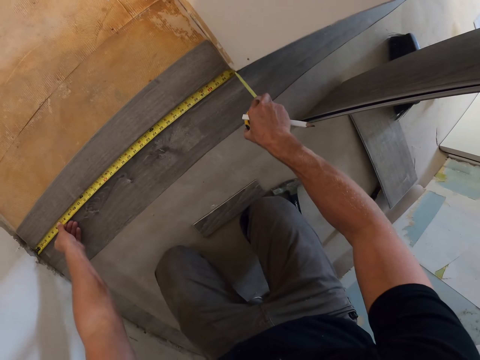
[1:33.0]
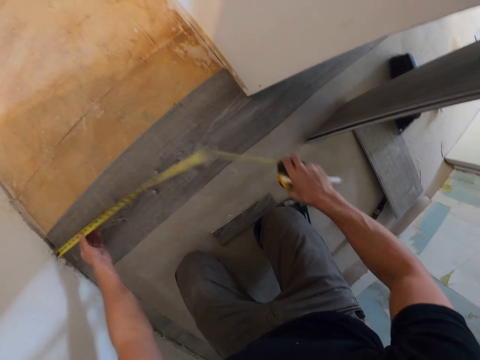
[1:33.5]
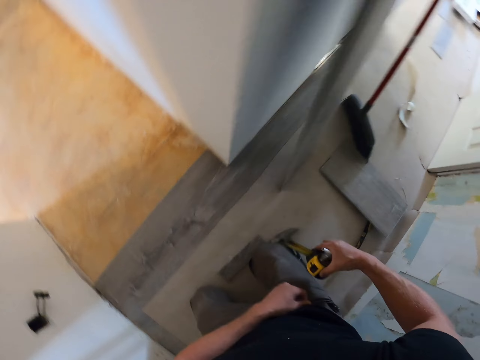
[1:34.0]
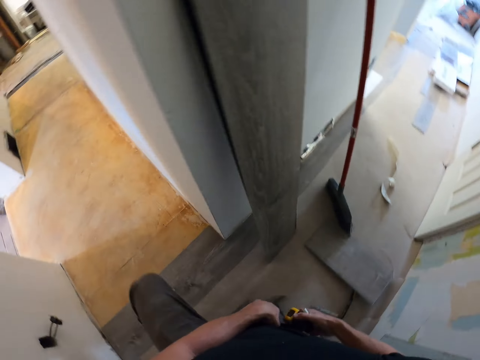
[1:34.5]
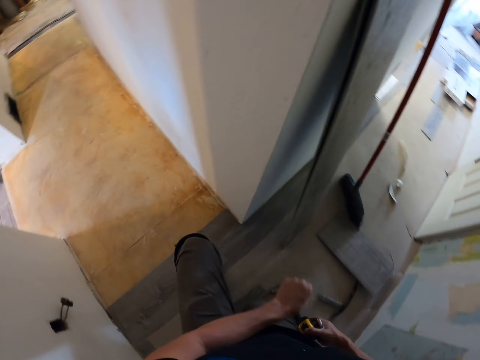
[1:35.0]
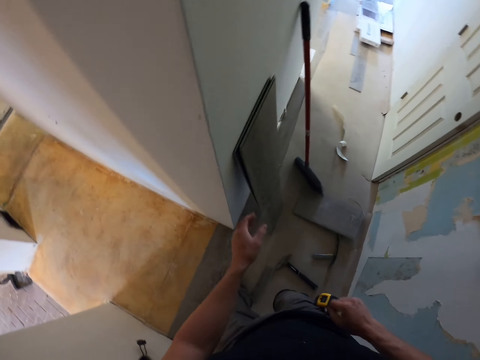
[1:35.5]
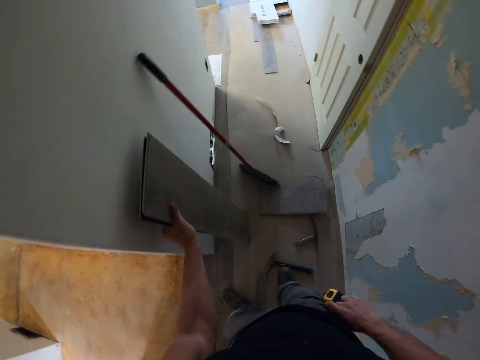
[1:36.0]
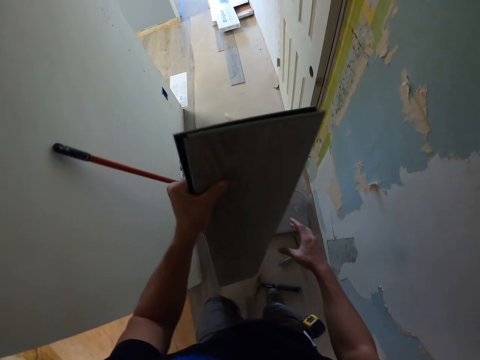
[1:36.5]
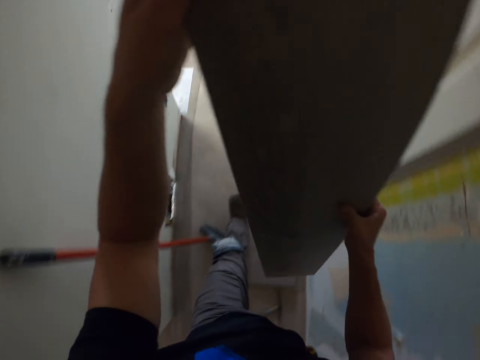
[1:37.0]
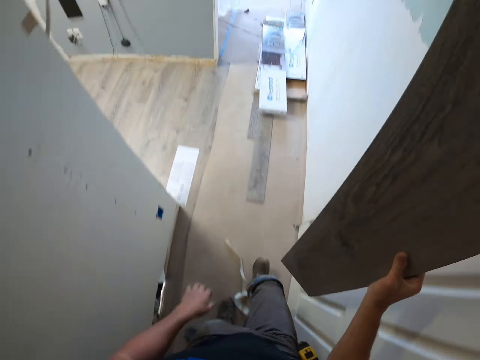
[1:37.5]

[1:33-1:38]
The camera wearer hangs the tape measure on the pocket. They pick up tiles or wood. They walk around.

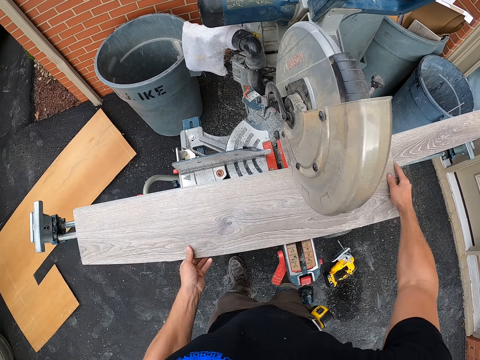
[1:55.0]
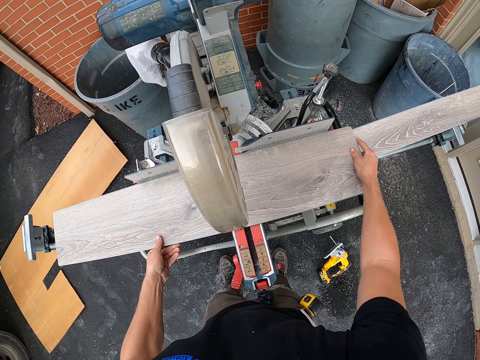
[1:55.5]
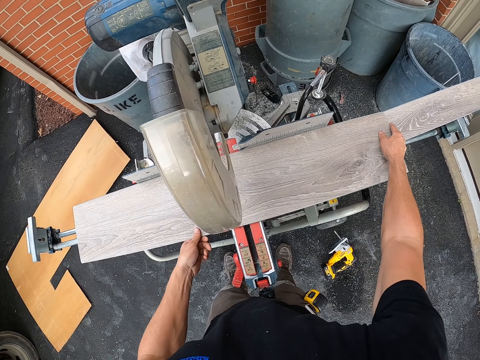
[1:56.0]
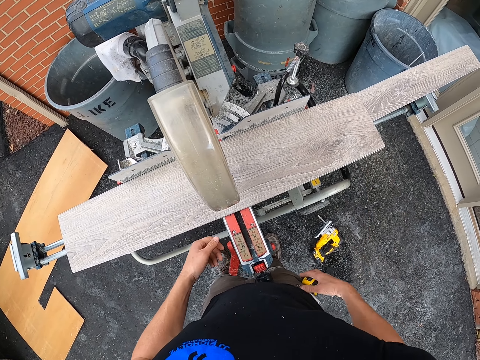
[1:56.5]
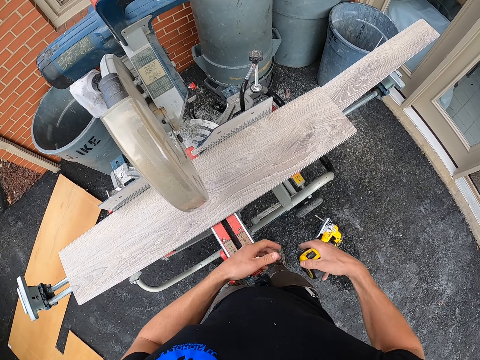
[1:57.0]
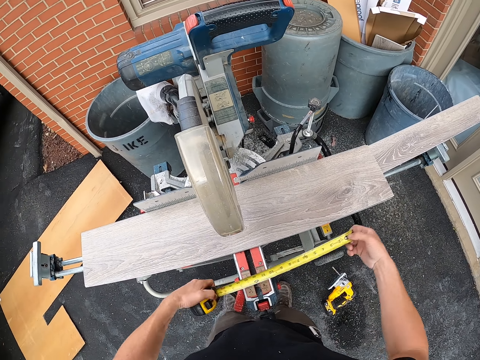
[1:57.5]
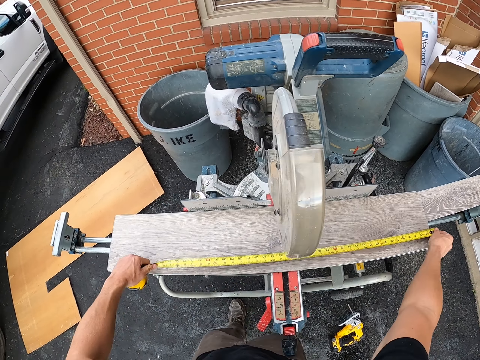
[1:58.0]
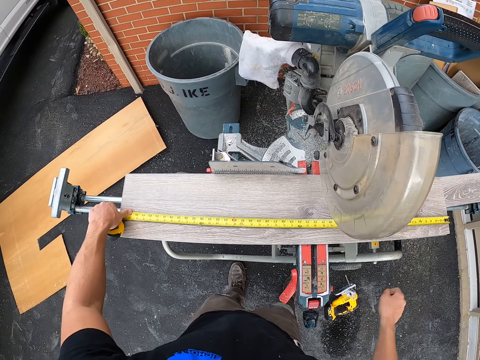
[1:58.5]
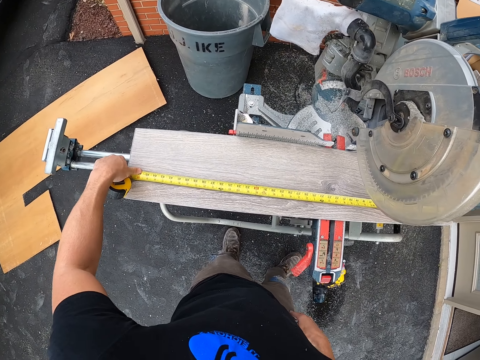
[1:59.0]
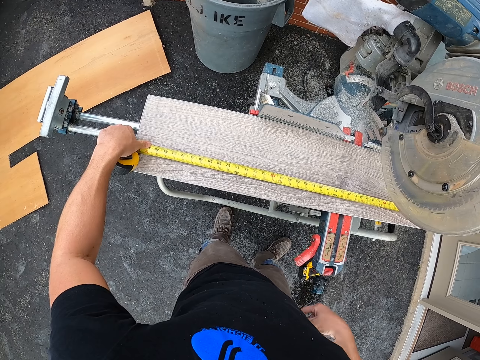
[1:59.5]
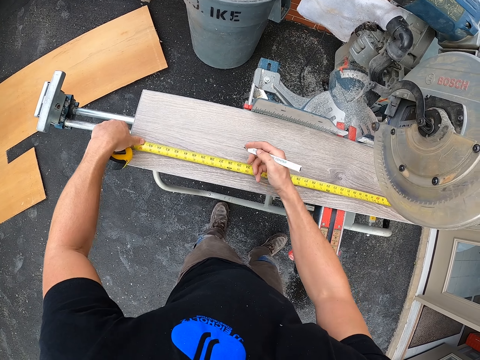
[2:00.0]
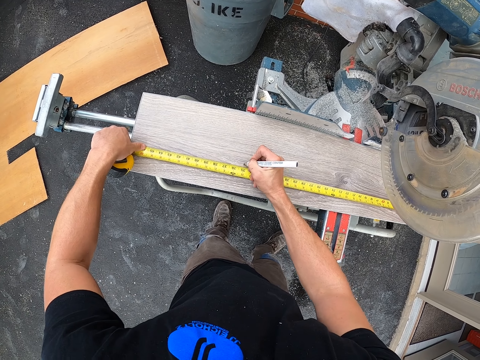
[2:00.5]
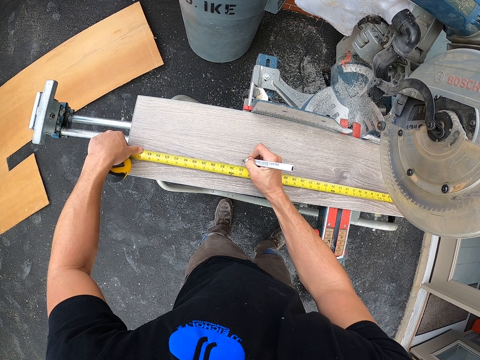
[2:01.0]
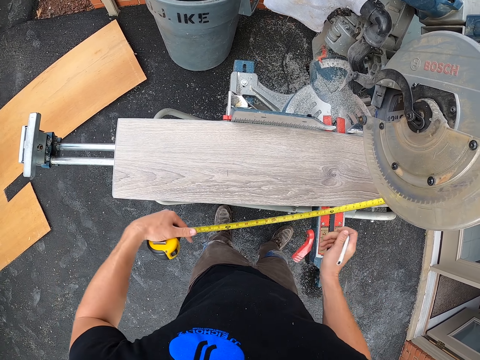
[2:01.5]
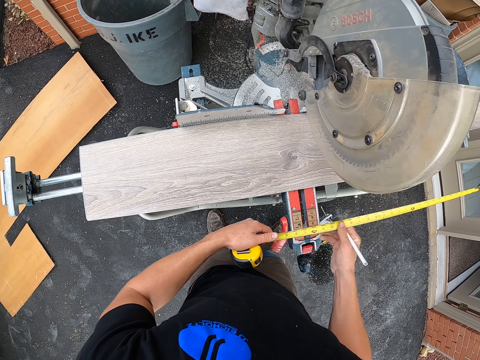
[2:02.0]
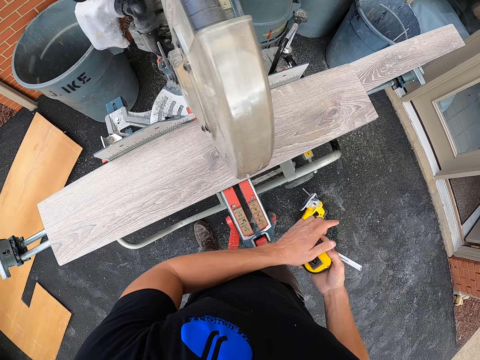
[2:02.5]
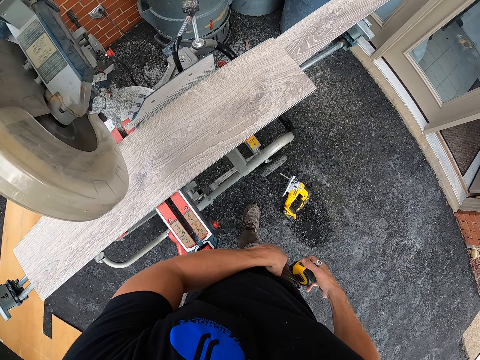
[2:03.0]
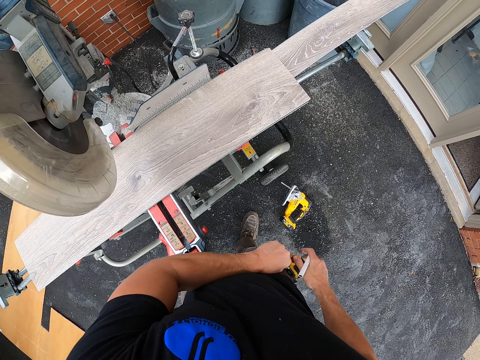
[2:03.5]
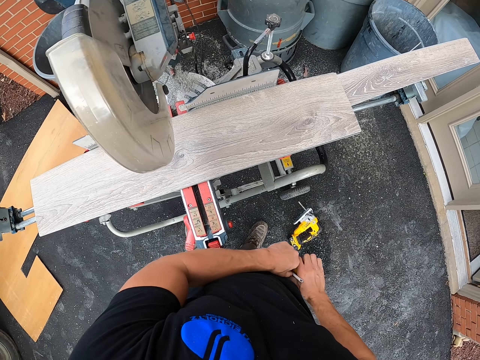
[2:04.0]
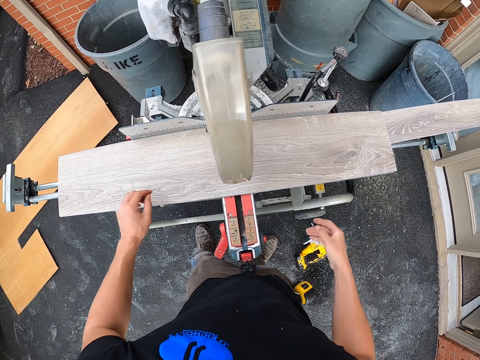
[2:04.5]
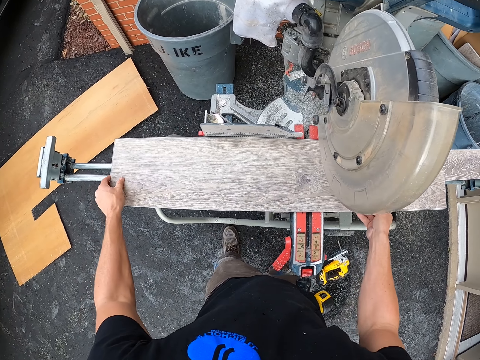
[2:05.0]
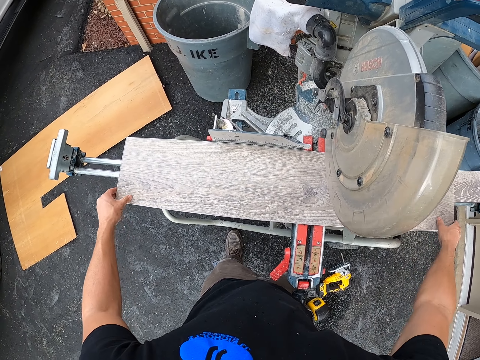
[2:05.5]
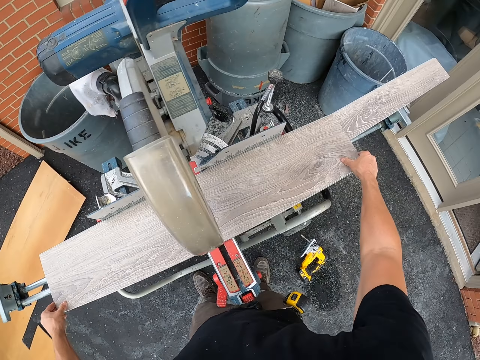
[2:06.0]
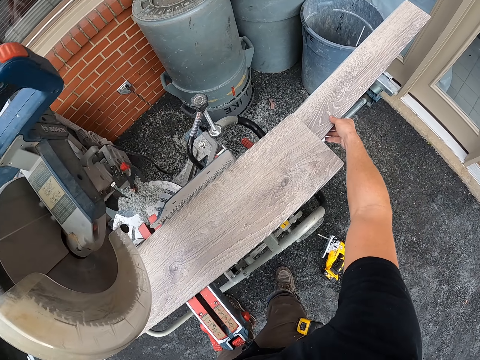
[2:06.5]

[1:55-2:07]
The camera wearer puts the tile or wood on the wood cutter. They move the wood. They take the tape measure. They measure the tile. They get a pencil from the pocket. They mark the tile with the pencil. They put the tape measure inside the pocket. They hang the tape measure on the pocket. They move the wood. They adjust the tile on the wood cutter.

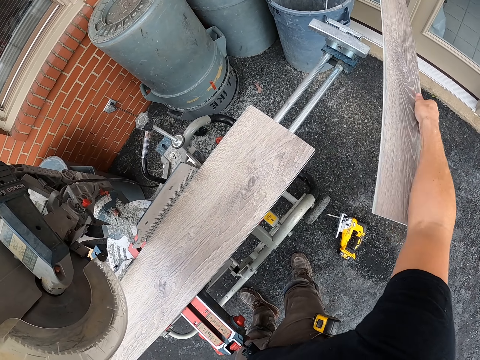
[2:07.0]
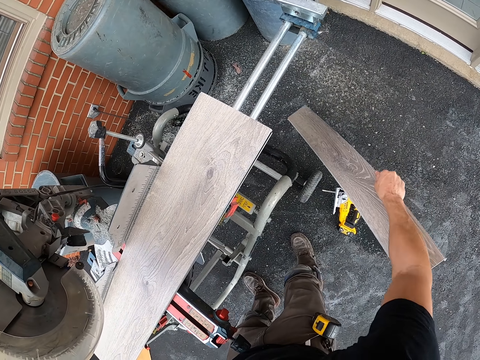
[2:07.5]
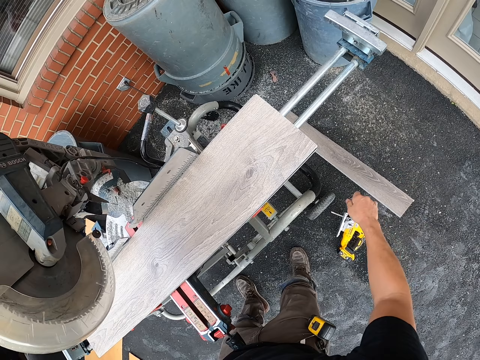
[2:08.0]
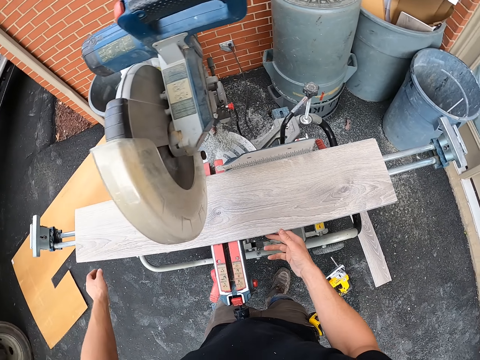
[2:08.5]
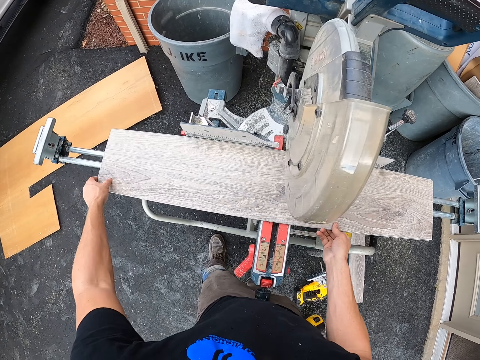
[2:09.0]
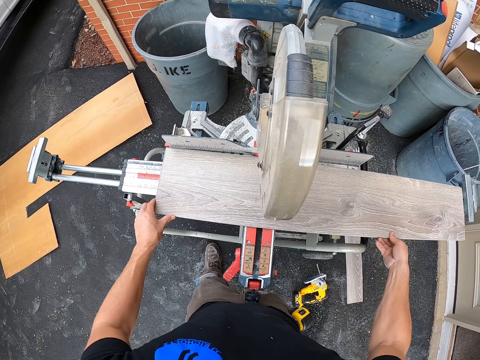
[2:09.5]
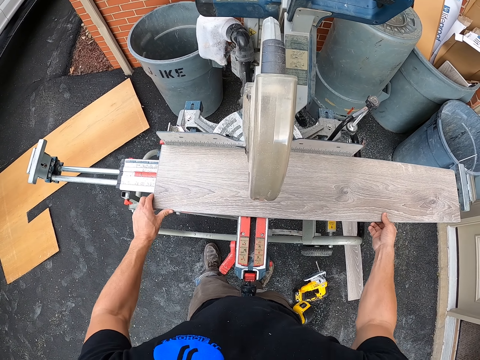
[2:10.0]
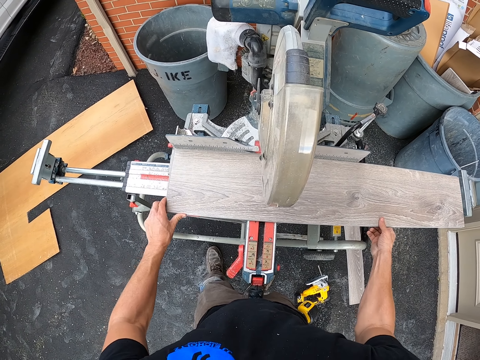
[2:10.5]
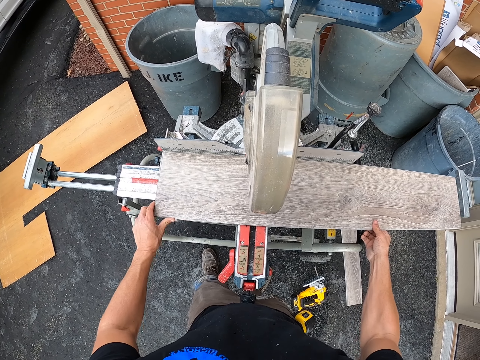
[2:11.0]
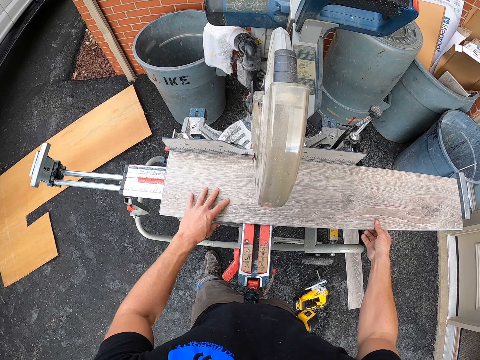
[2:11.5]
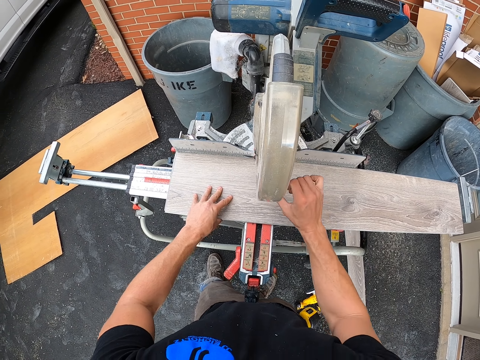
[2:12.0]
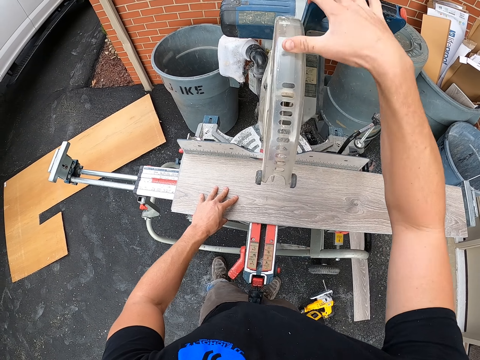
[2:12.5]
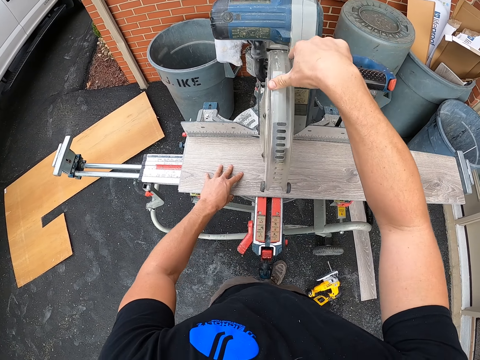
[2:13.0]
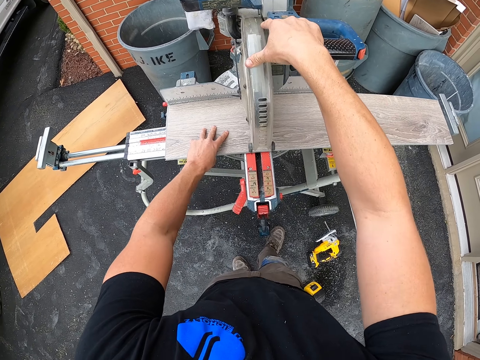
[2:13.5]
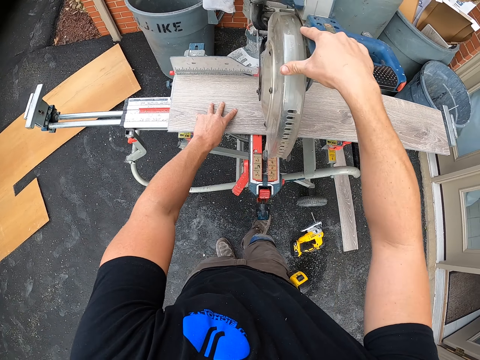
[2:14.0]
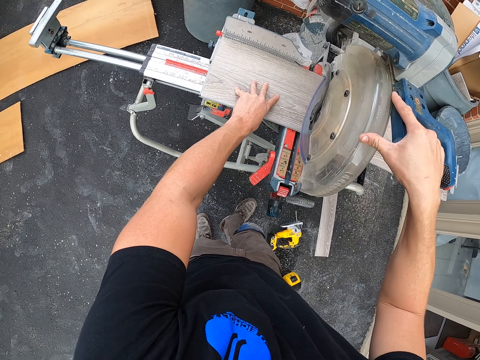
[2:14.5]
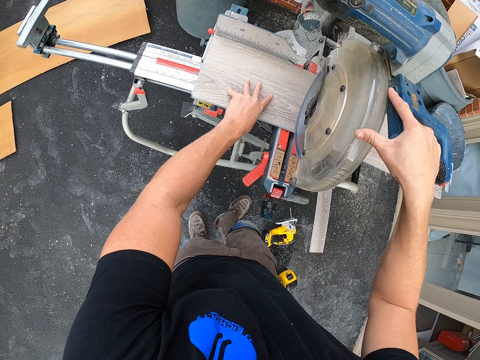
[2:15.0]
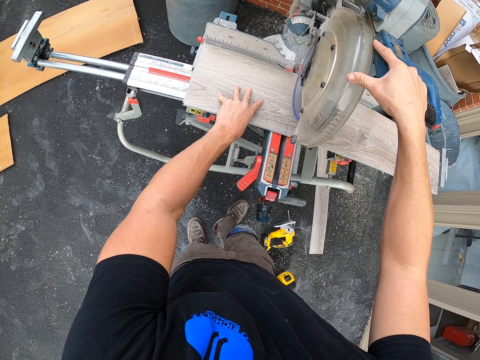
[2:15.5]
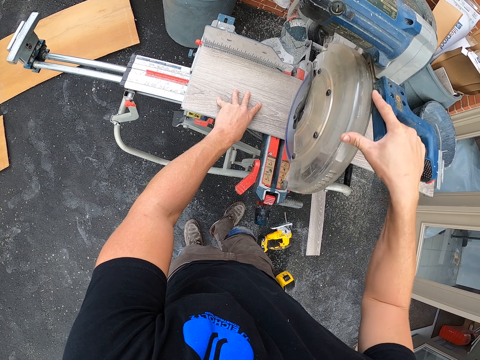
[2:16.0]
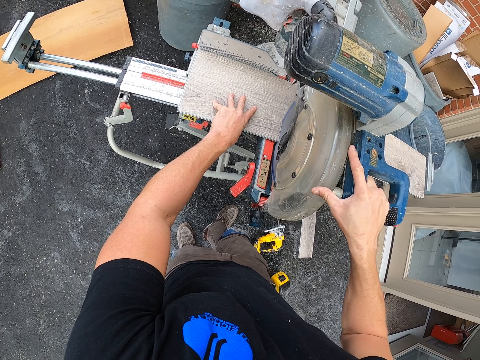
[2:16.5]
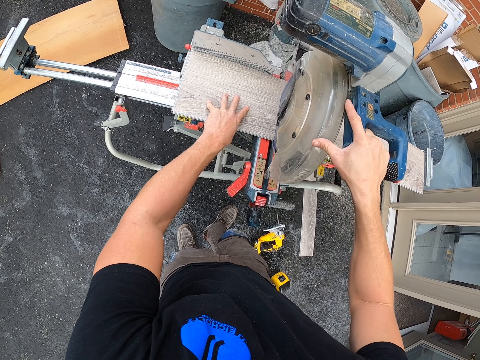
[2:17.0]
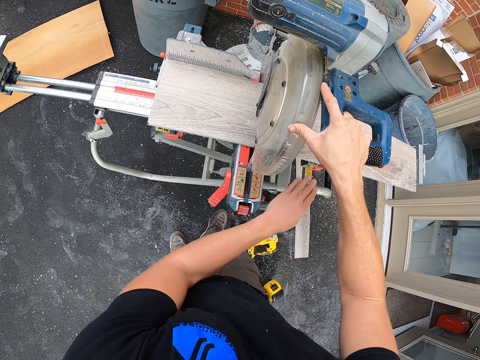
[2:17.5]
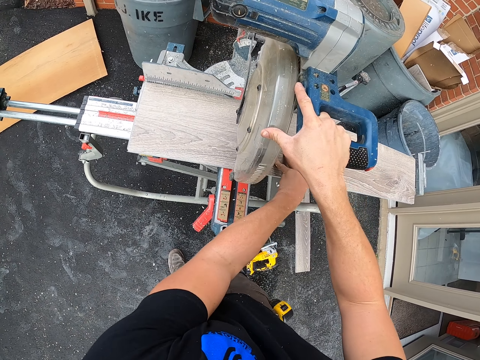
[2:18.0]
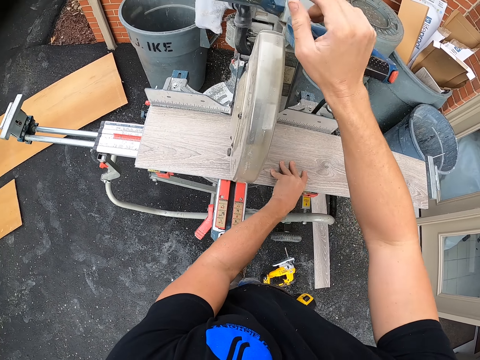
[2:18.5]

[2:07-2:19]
The camera wearer picks up the wood or tile. They drop the wood. They pick up the wood. They move the wood. They cut the tile with the wood cutter.
